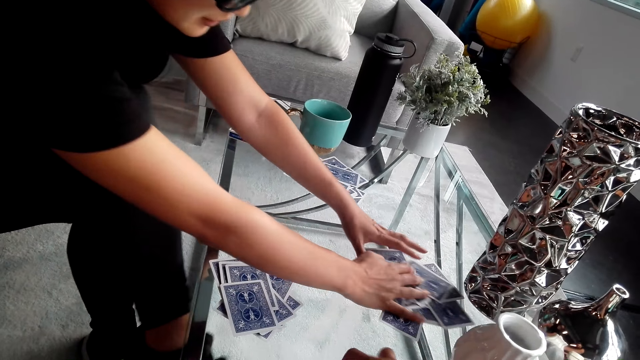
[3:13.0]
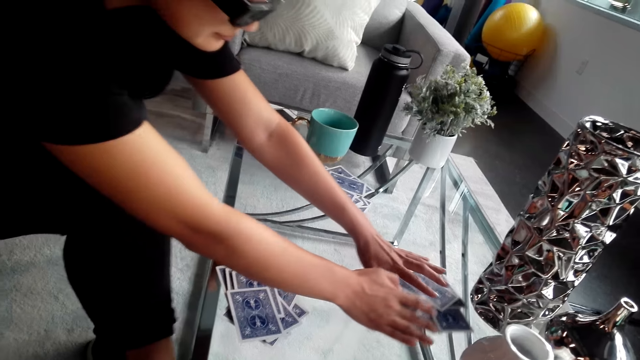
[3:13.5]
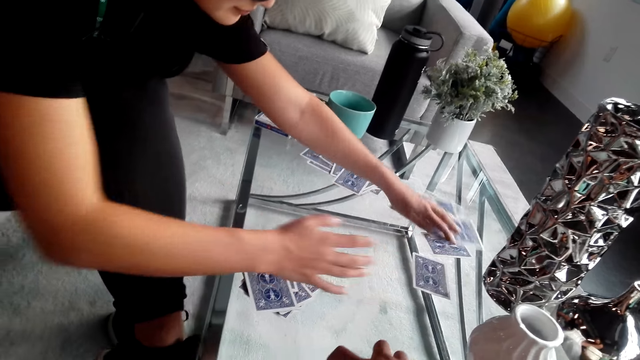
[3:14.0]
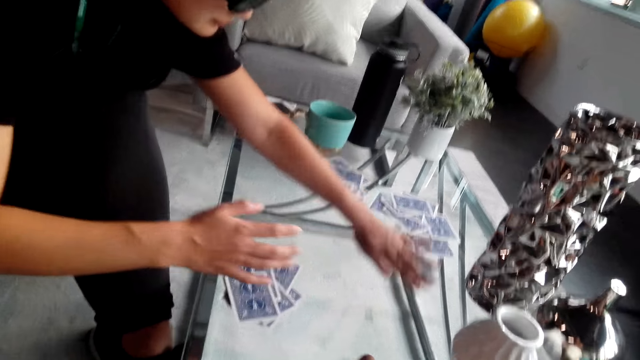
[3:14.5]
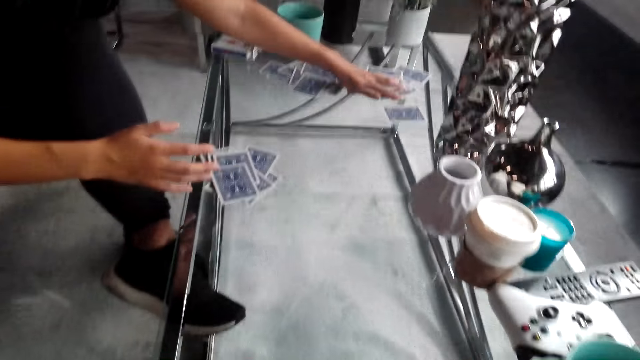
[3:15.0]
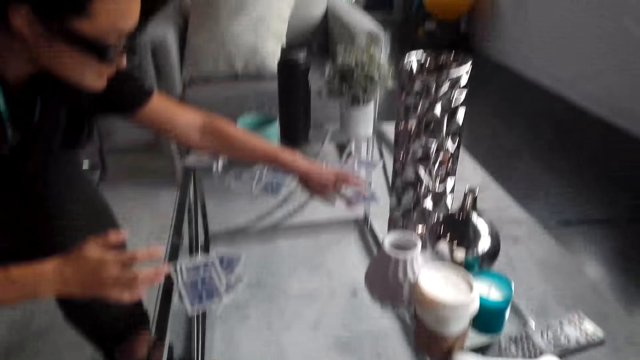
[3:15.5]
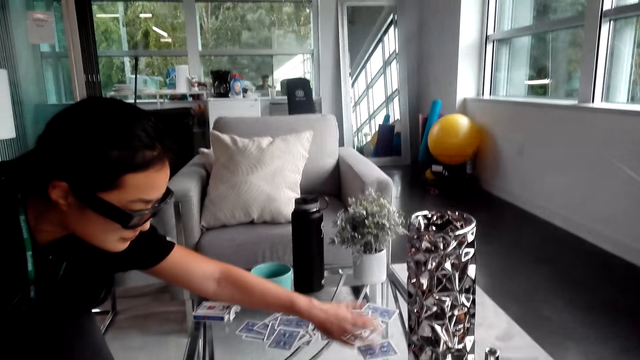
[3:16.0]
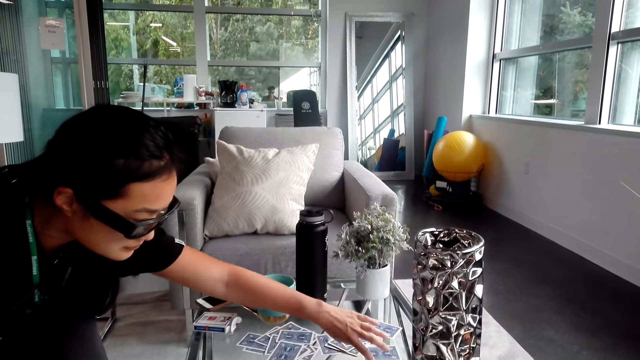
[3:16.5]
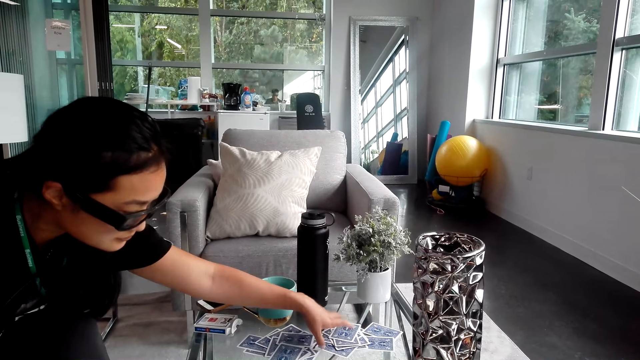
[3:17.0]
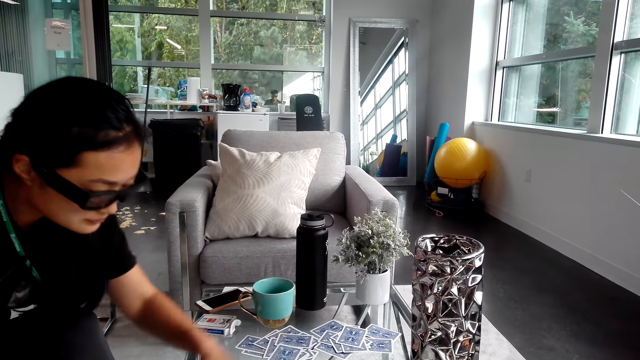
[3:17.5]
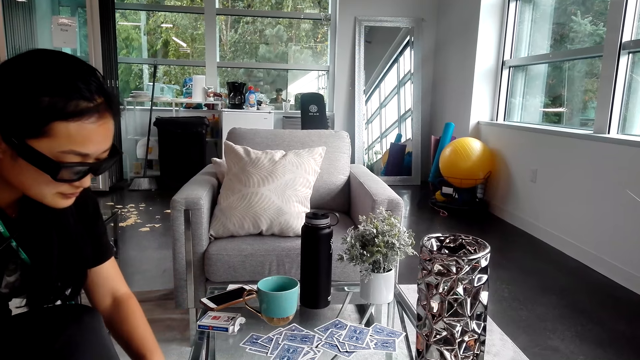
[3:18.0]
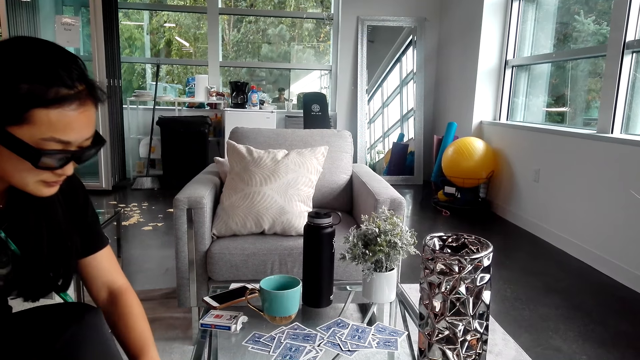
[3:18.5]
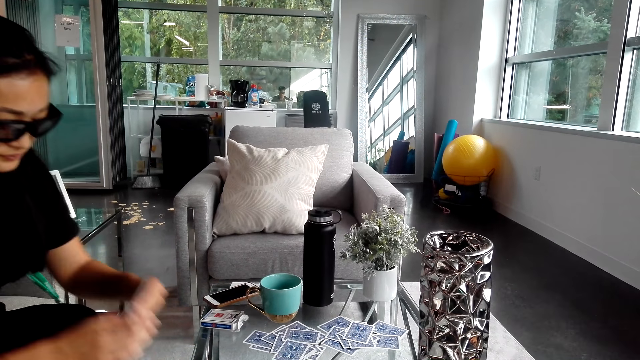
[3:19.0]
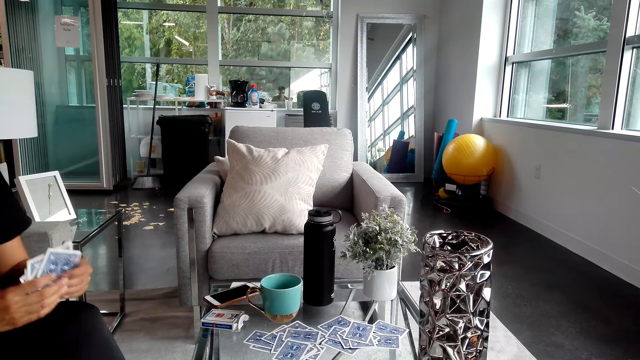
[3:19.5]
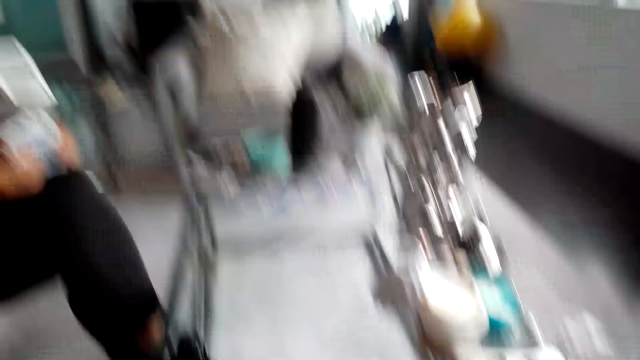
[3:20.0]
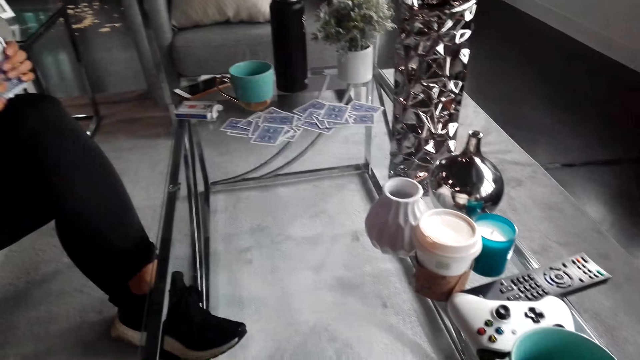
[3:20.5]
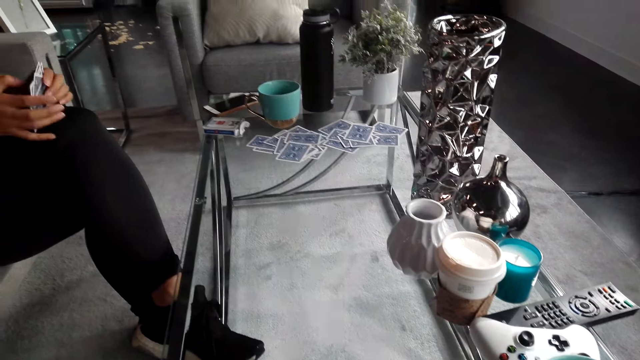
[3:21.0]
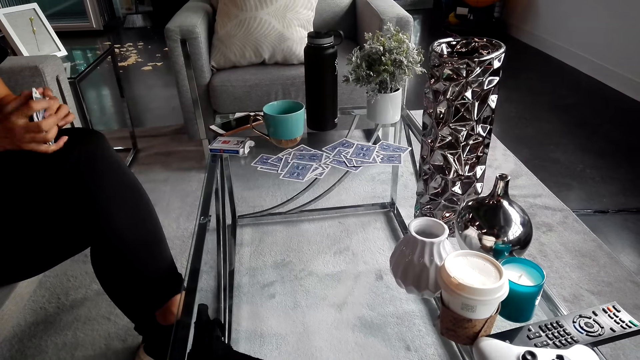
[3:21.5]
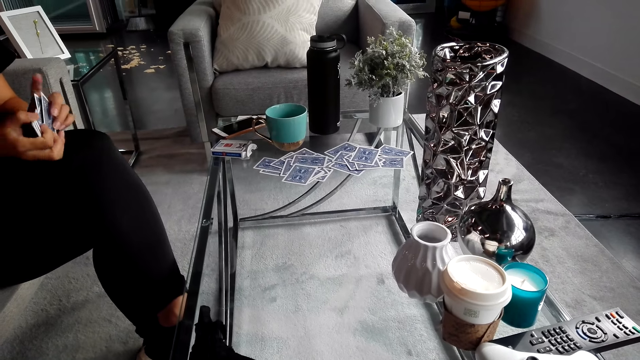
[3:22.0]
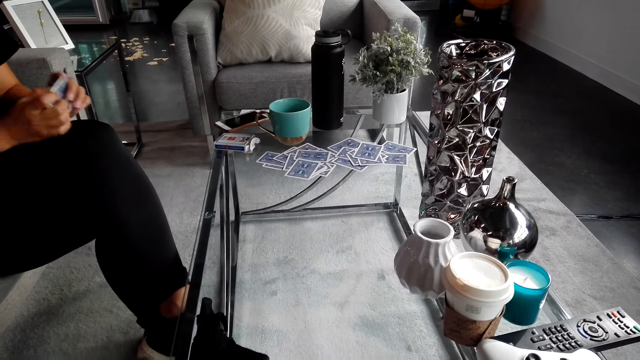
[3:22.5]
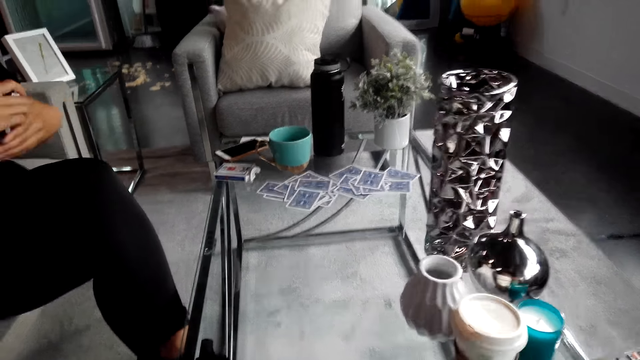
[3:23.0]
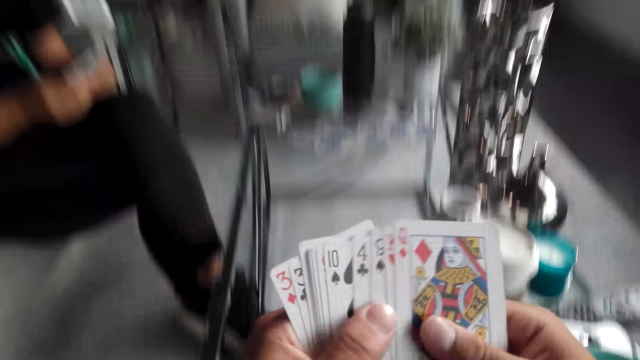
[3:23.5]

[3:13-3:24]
The camera wearer converses with a woman. The woman fixes the cards on the table. The camera wearer turns around and converses with the woman. The woman holds the playing cards on the table. The woman arranges the cards. The woman holds the playing cards. The woman picks up the cards on the table. The camera wearer turns around and converses with the woman. The woman holds the playing cards.

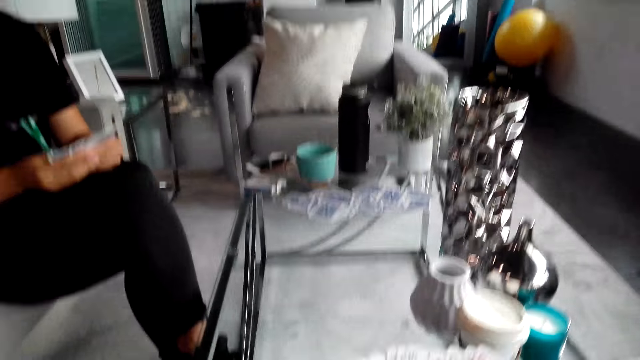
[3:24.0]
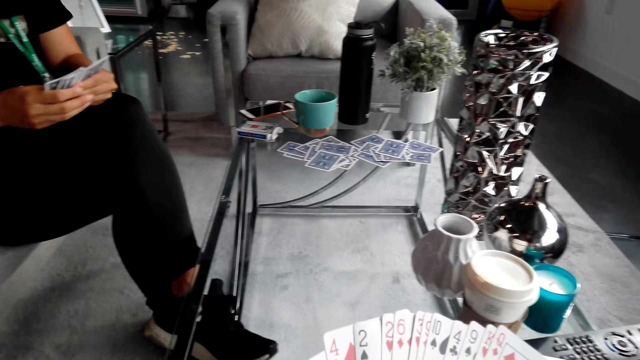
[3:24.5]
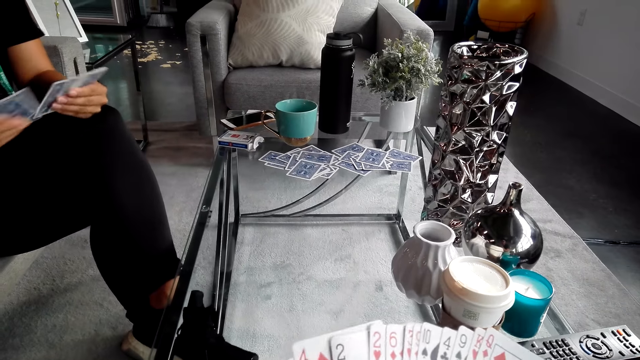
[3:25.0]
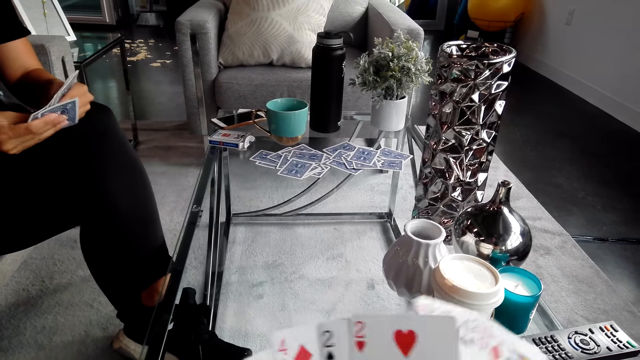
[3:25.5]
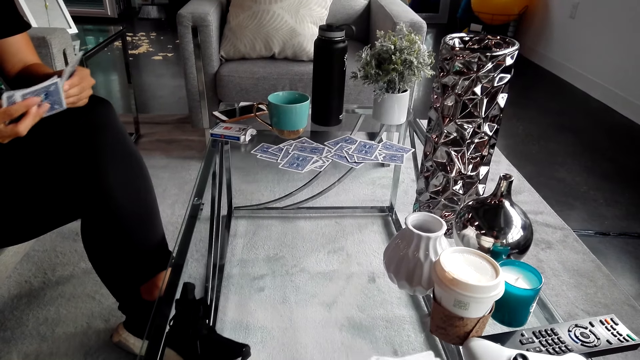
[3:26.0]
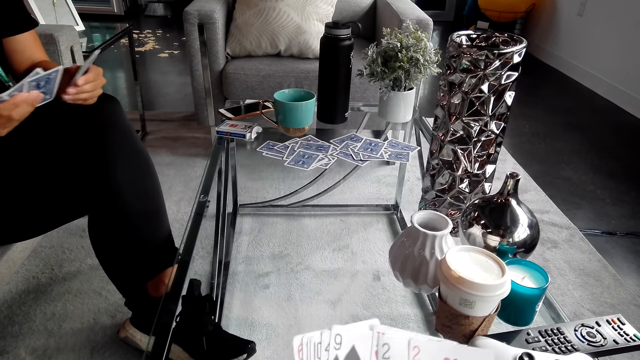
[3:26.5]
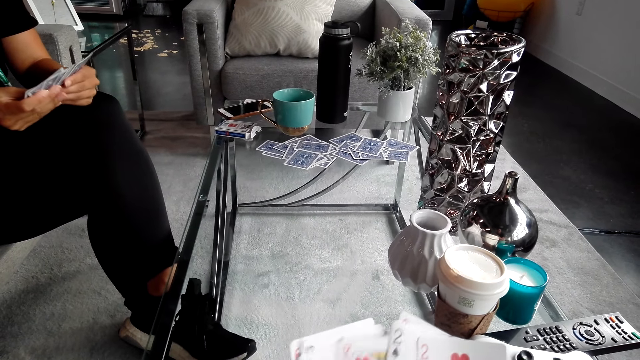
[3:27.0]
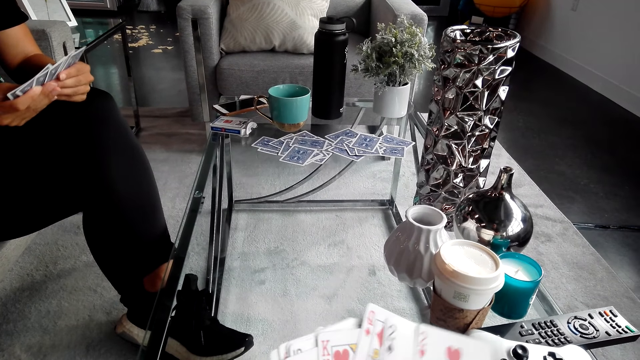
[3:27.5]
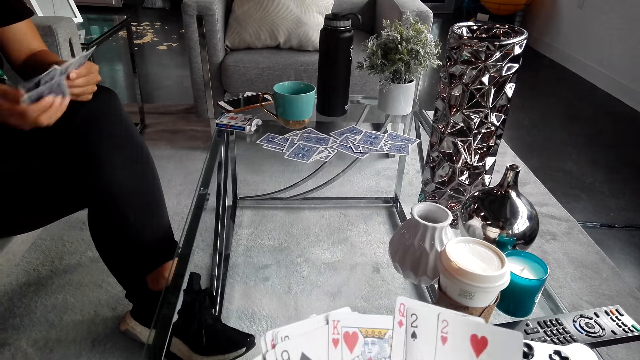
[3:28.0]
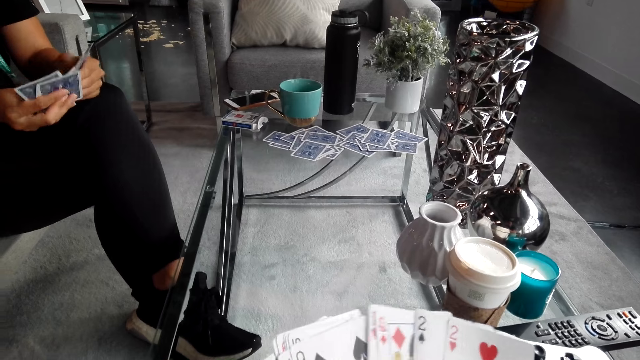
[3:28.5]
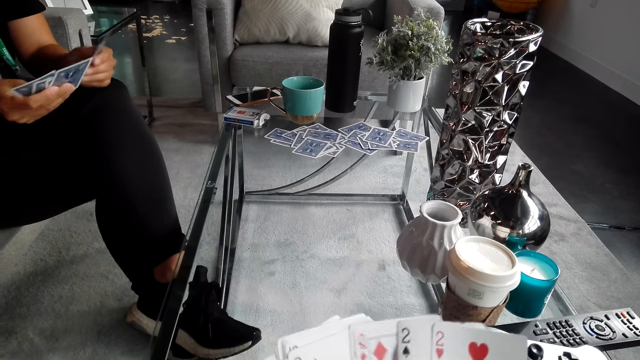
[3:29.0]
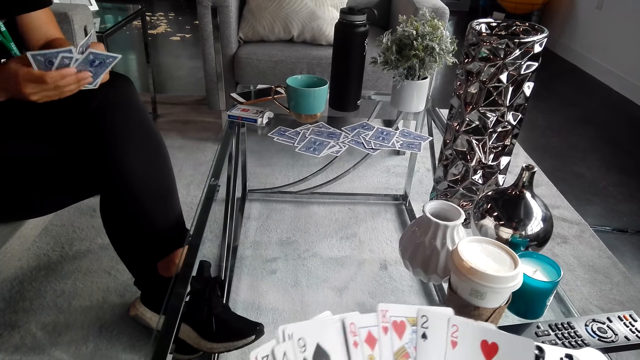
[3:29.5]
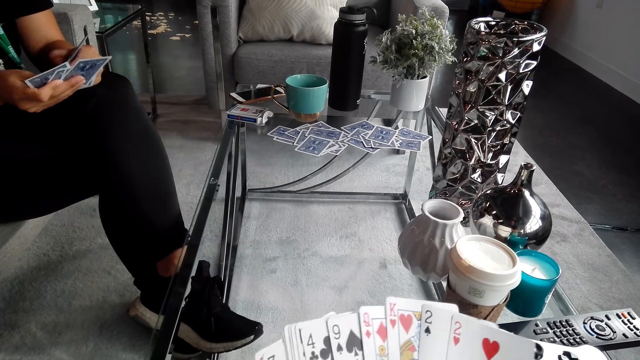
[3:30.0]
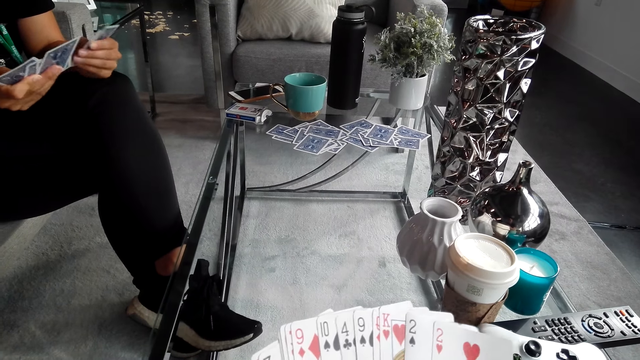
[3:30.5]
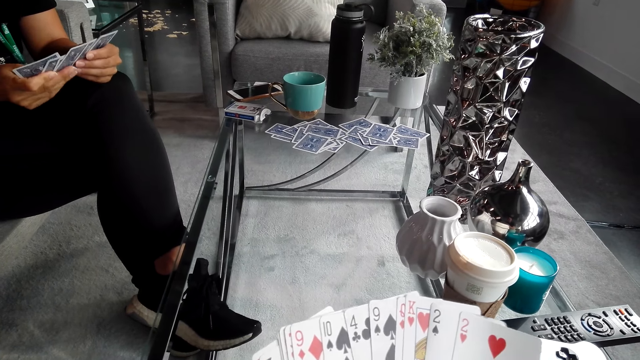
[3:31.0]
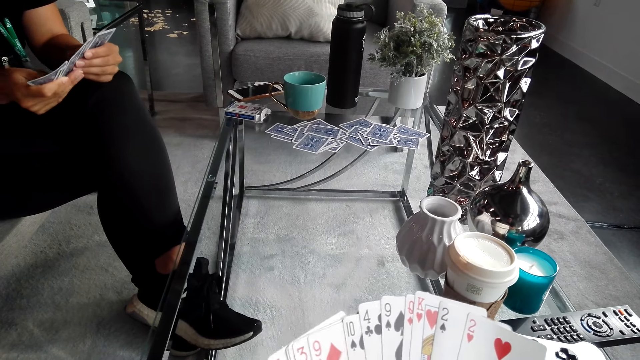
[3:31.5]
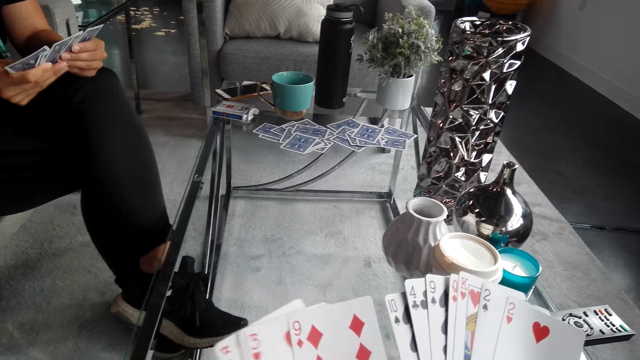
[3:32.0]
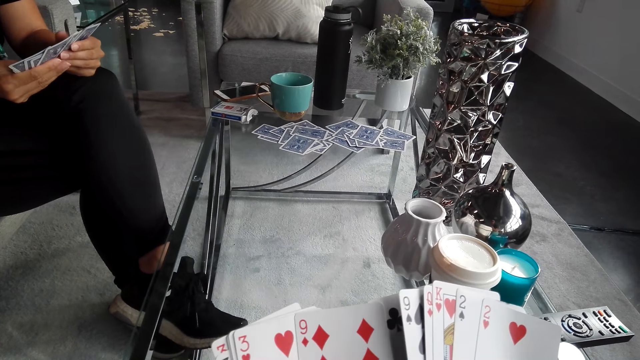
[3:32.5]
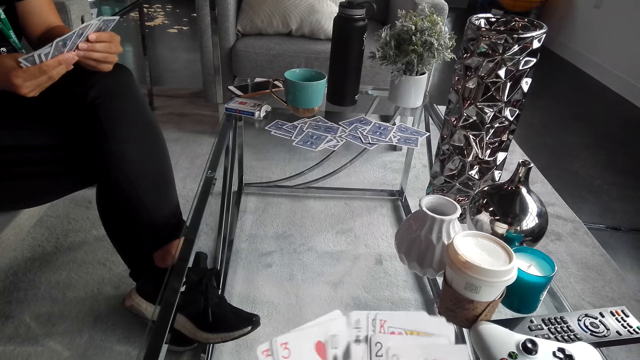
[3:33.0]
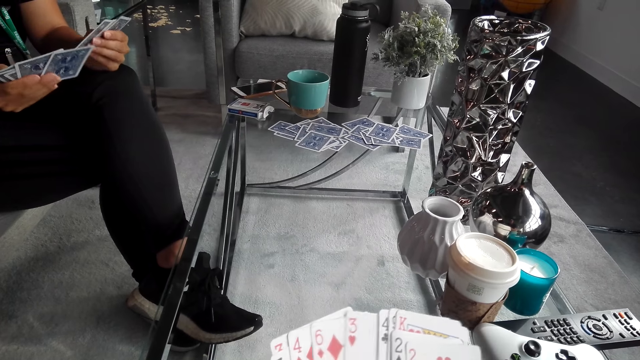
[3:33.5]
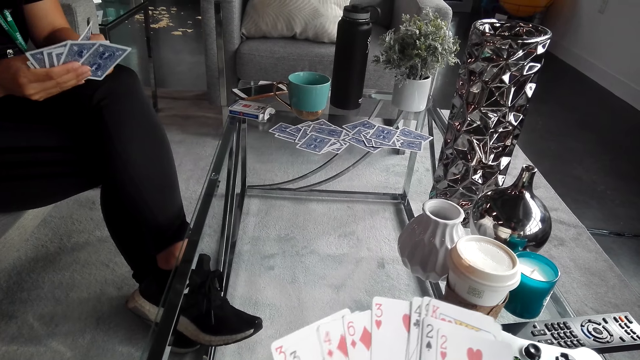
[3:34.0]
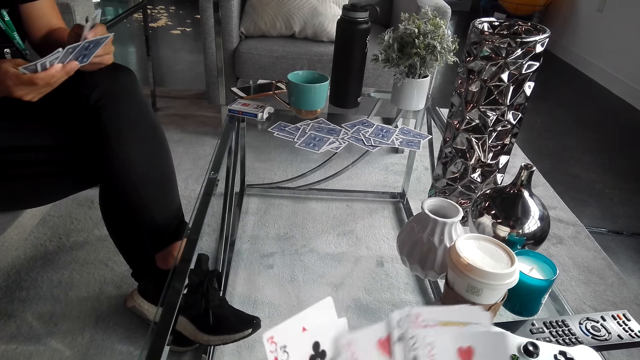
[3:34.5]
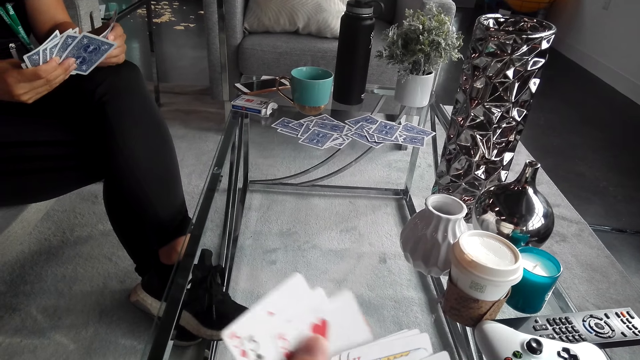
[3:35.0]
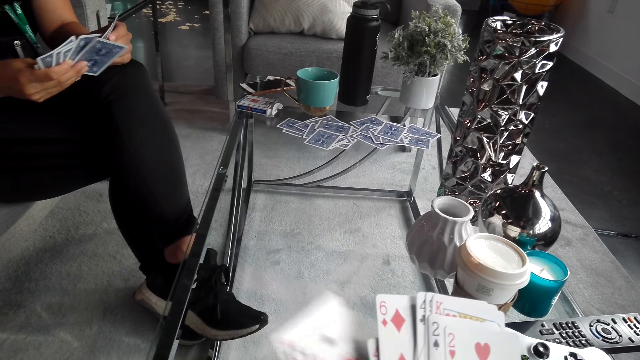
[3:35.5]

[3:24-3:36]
The camera wearer turns around, holds playing cards, turns around and looks at the cards. A woman shuffles the playing cards. The woman arranges the cards. The woman converses with the camera wearer. The camera wearer shuffles the playing cards. The woman shuffles the playing cards. The camera wearer shuffles the playing cards. He arranges the cards on his hands. The woman converses with the camera wearer.
